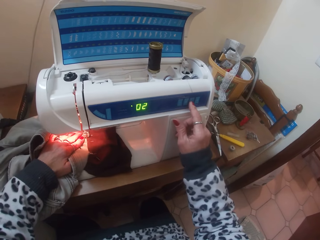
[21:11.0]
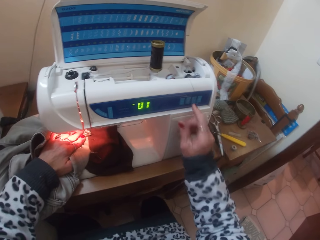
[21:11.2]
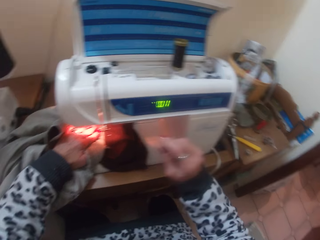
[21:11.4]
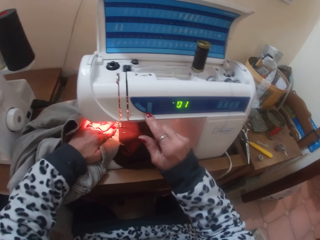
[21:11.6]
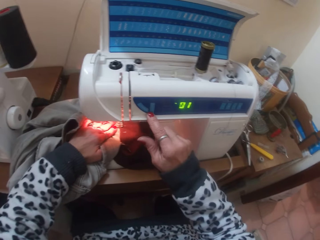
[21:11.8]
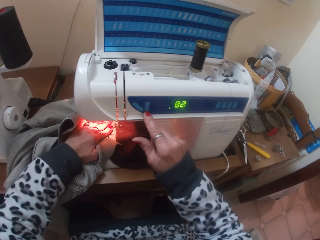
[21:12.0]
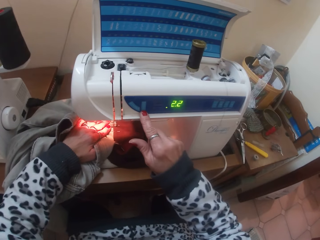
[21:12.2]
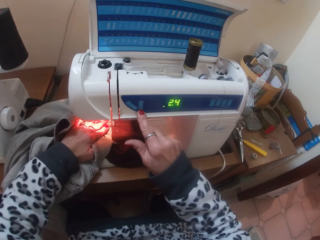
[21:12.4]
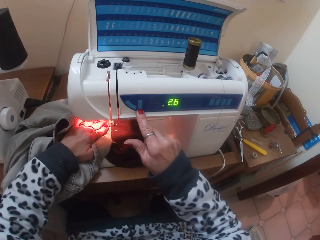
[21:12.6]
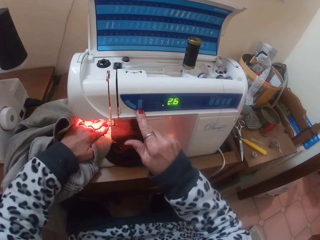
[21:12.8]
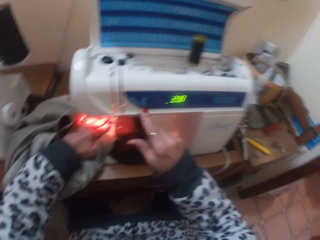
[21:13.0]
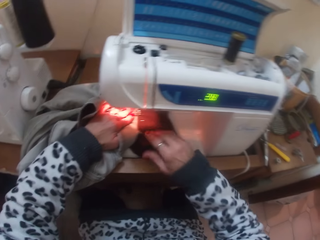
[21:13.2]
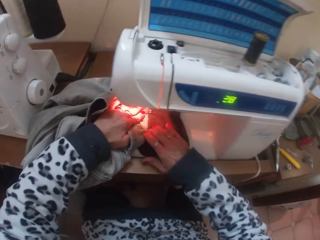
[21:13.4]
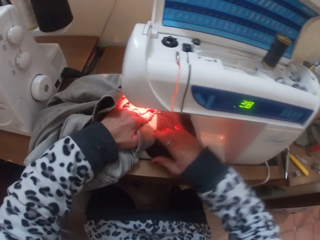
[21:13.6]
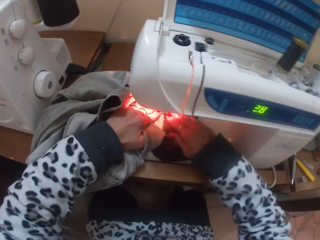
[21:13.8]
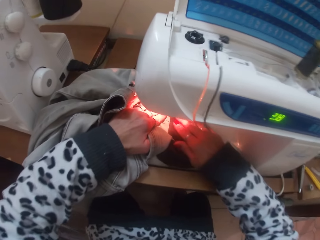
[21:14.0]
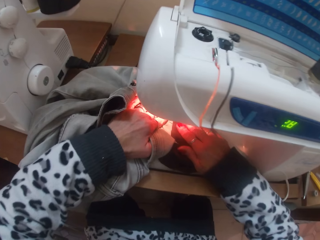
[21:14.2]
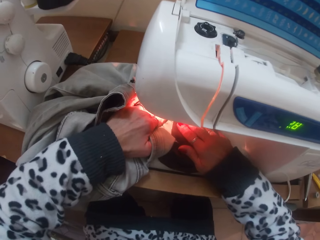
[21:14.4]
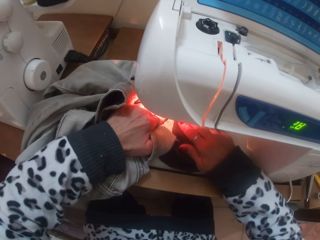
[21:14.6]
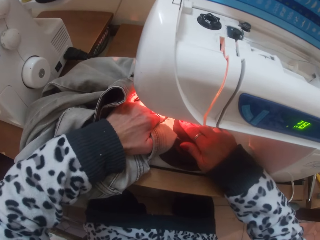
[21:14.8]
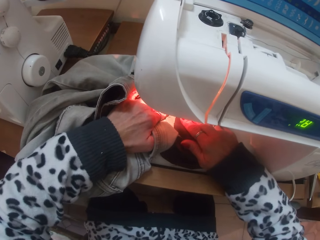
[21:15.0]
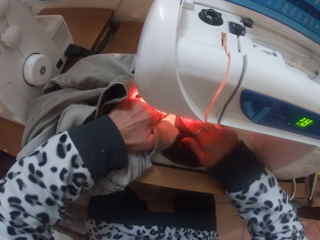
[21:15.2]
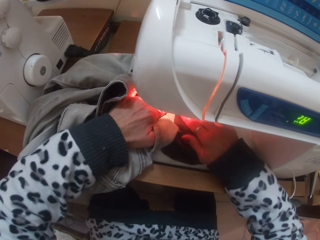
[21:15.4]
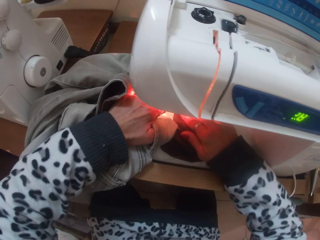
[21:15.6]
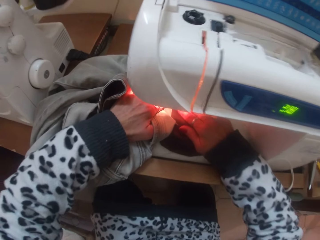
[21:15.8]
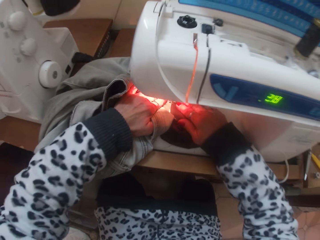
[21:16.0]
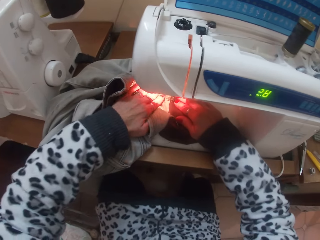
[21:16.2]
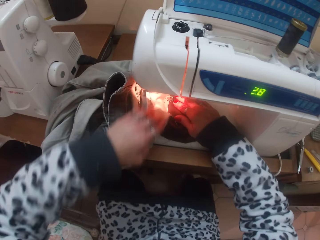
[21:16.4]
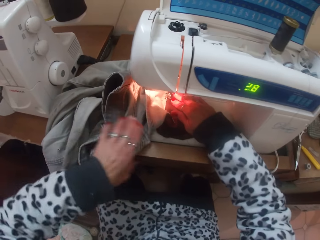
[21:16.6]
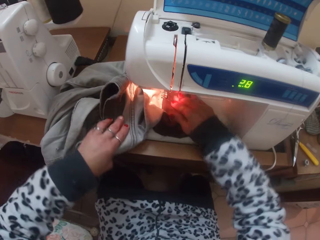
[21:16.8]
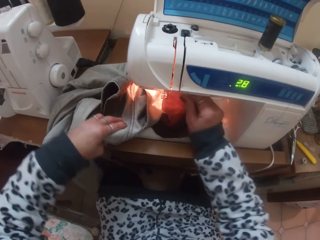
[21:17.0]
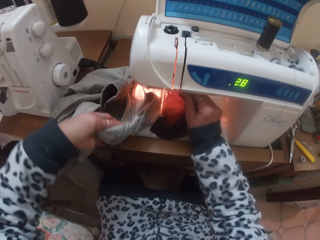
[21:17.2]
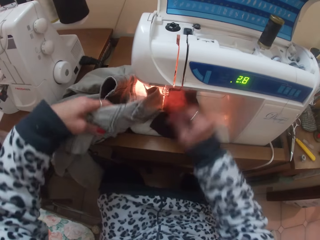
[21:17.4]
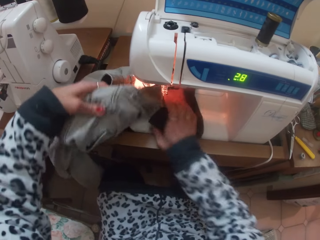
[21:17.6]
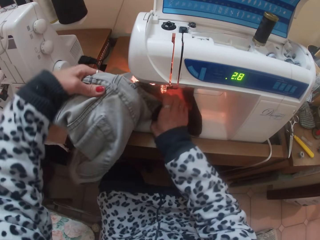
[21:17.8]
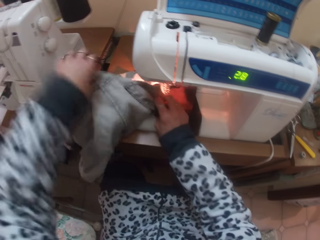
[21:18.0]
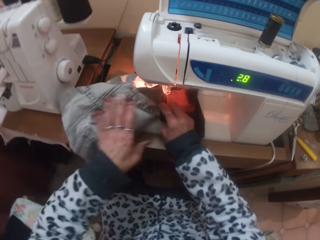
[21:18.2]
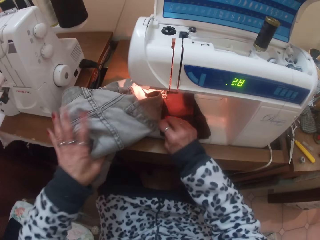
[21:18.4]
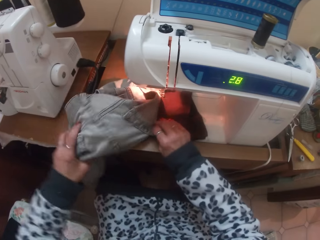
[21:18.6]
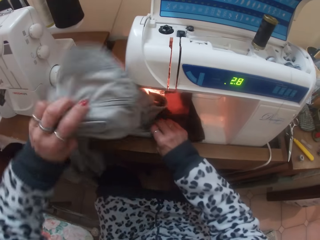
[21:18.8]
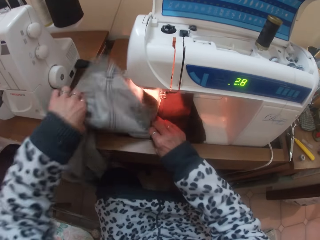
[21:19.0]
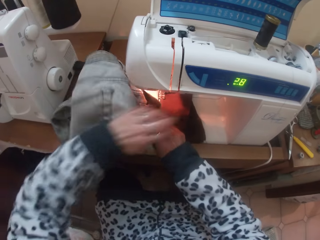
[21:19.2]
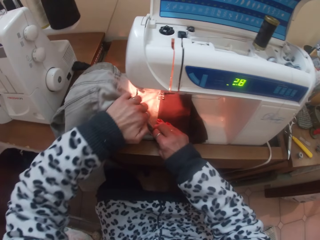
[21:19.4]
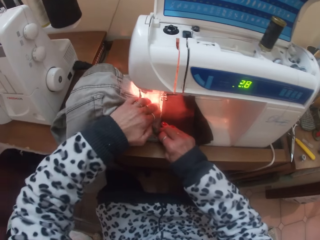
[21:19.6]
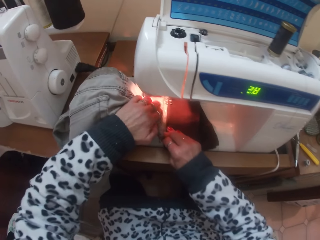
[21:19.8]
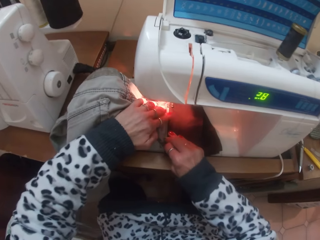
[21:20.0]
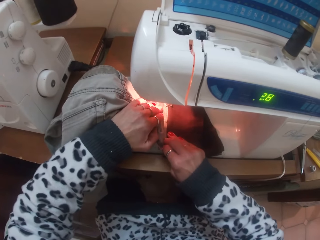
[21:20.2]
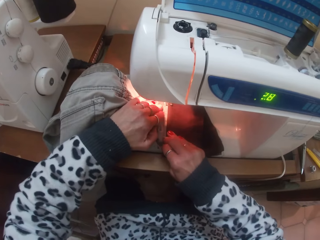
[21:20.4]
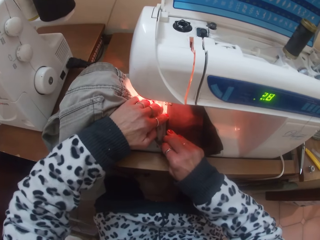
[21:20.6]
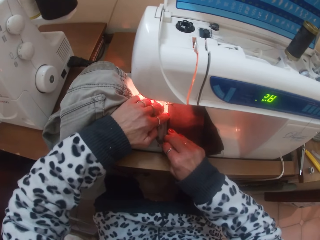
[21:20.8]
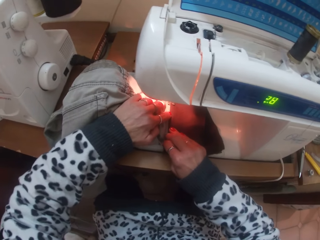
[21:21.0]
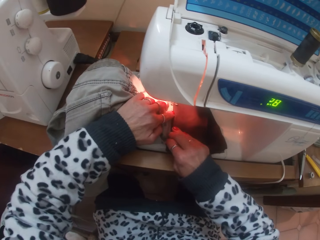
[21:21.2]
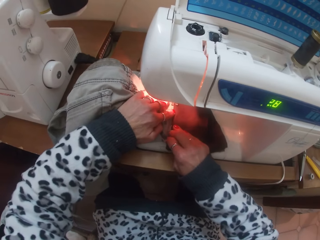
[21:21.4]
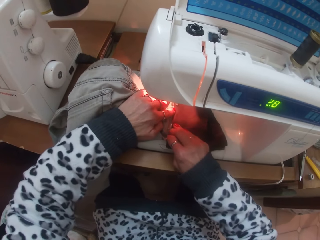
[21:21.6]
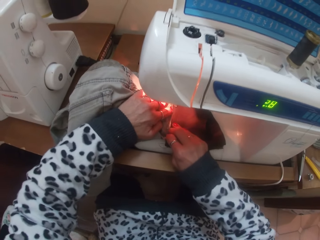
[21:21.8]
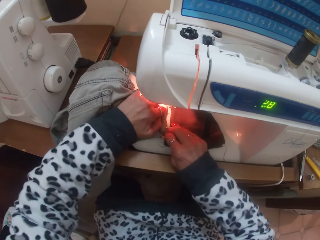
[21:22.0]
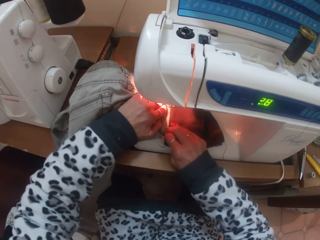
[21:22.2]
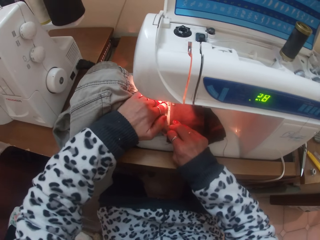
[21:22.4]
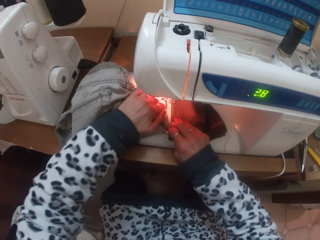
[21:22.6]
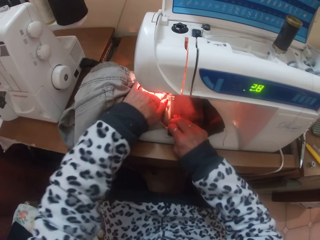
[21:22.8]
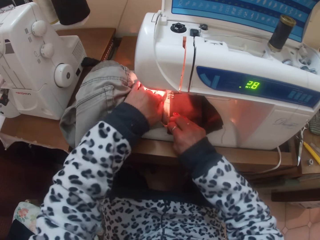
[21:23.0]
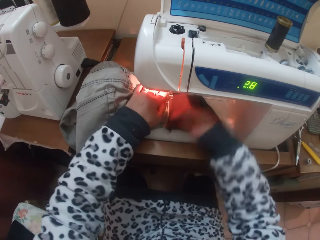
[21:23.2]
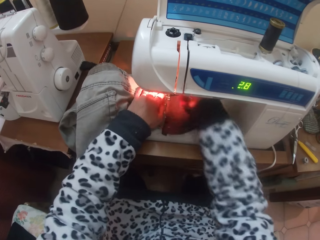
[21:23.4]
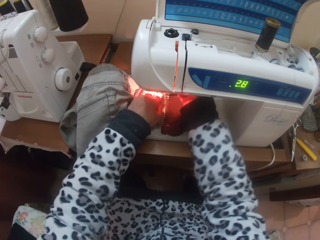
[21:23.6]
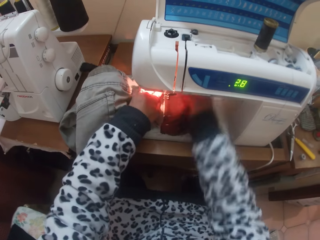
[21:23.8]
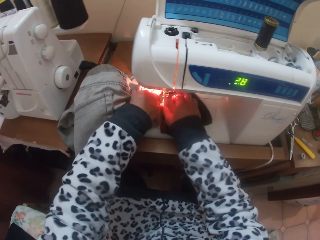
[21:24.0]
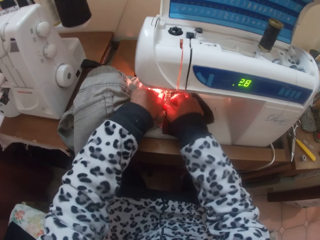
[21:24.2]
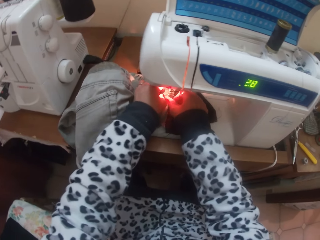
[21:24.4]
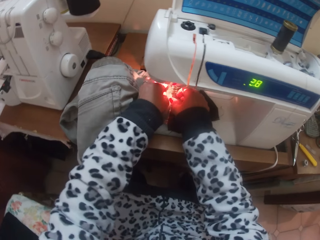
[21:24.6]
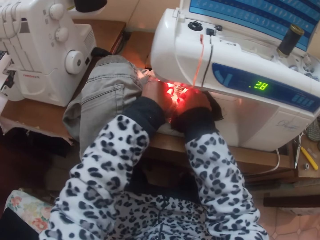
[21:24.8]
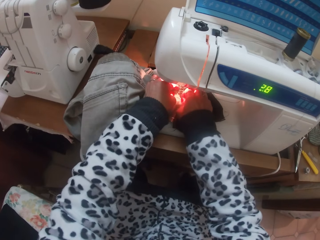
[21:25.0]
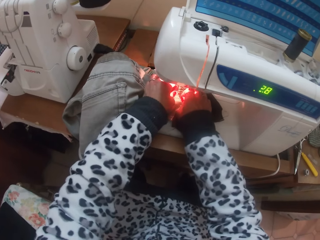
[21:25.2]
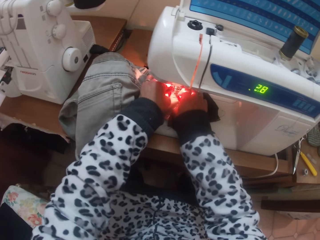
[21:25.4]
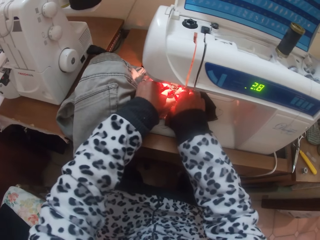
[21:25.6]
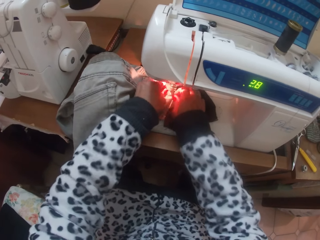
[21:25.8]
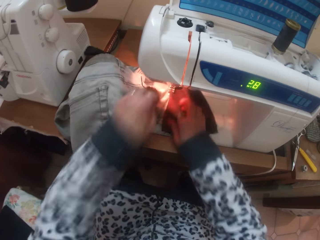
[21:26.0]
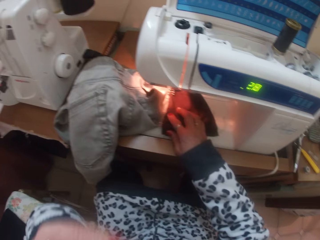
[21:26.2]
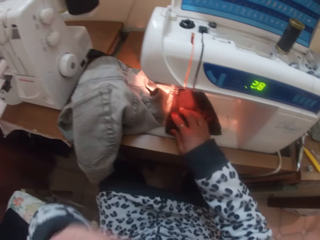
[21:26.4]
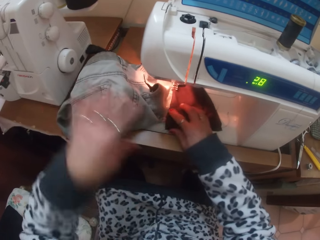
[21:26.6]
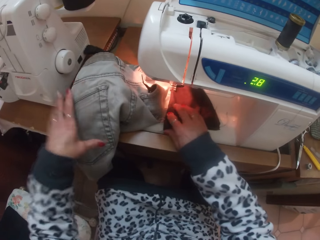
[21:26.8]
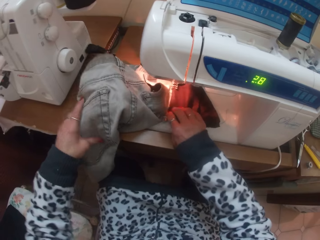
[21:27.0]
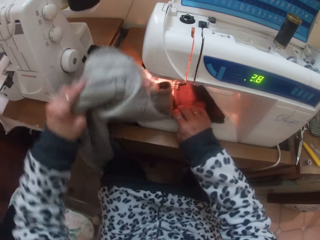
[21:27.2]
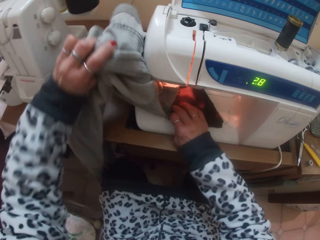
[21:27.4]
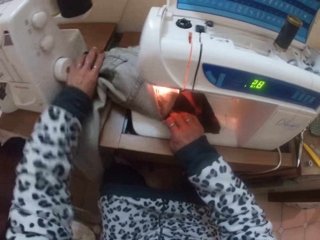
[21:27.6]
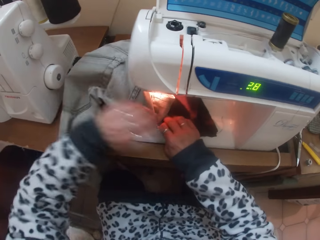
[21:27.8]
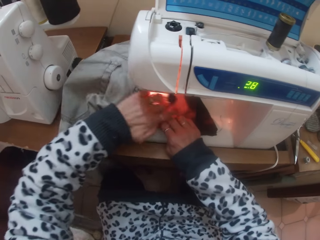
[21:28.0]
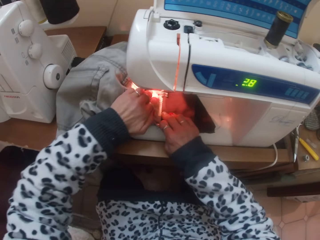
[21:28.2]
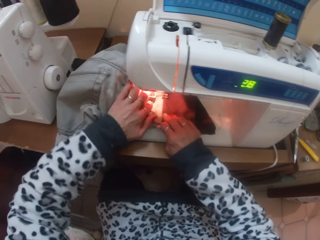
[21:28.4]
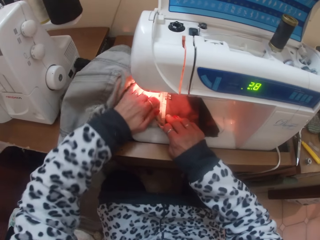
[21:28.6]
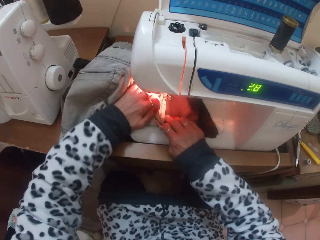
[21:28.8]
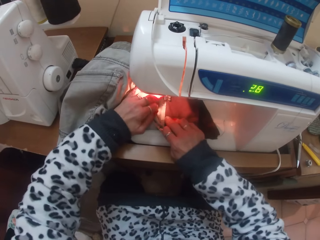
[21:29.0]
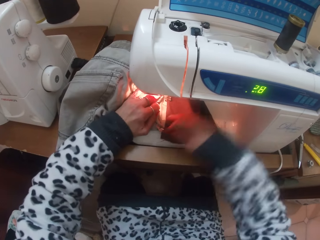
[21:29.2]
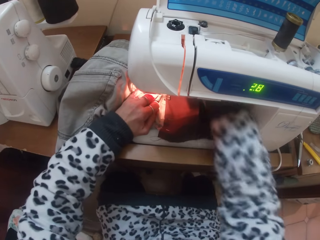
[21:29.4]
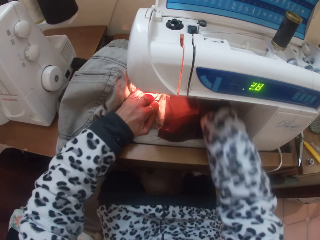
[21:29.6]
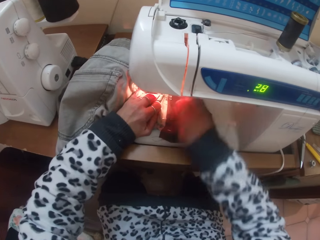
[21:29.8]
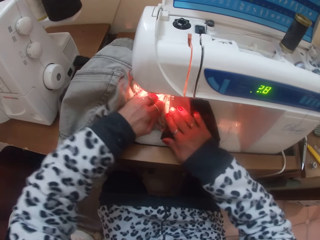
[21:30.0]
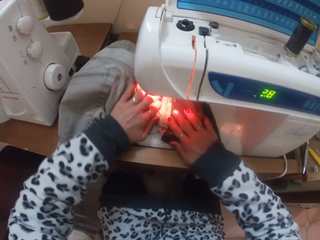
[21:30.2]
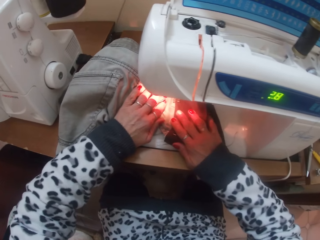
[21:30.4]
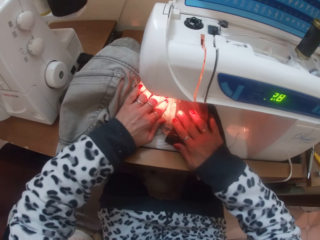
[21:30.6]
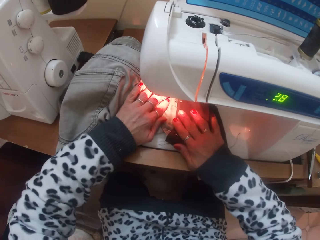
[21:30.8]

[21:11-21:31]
The camera wearer puts their hand on the cloth. They sew the patch pocket over the trouser with the sewing machine. They hold the trouser. They sew the trouser. They pull up the presser foot lever of the sewing machine with their right hand. They lift their hand, put down their hand, lift the trouser, put down their hand, and hold the trouser. They drop down the presser foot lever of the sewing machine with their right hand.

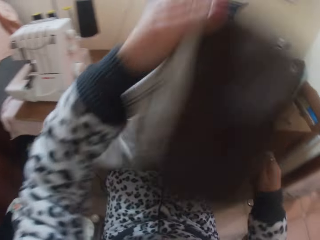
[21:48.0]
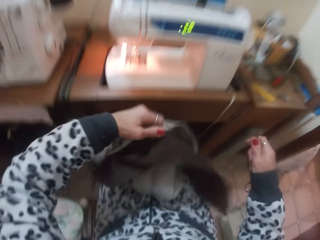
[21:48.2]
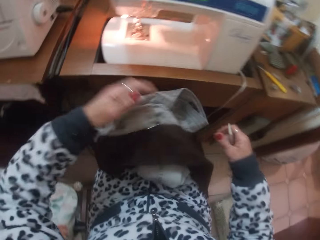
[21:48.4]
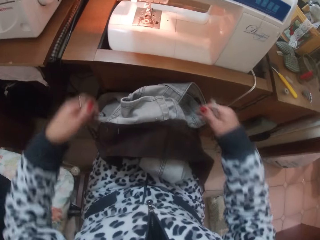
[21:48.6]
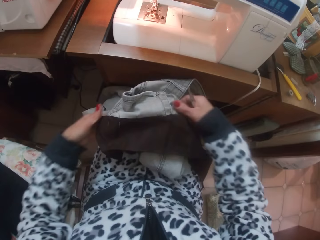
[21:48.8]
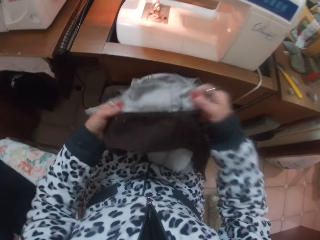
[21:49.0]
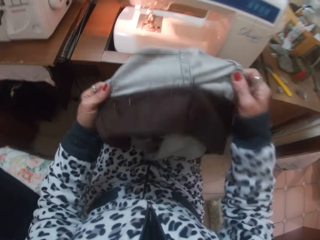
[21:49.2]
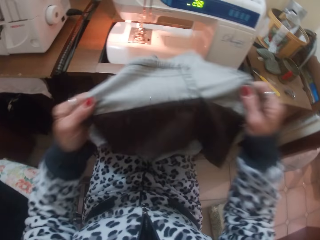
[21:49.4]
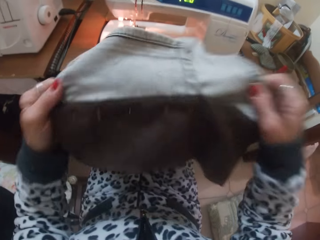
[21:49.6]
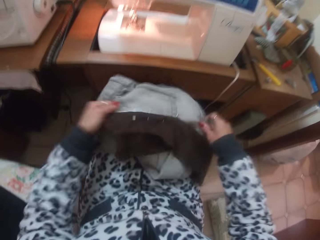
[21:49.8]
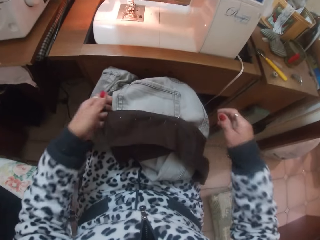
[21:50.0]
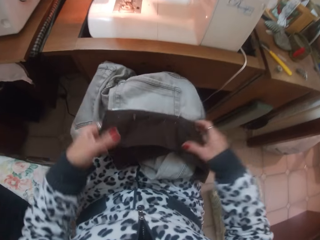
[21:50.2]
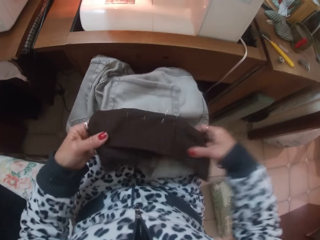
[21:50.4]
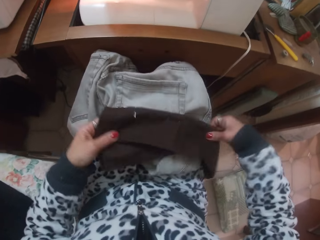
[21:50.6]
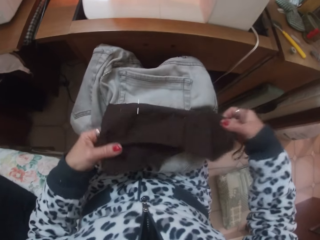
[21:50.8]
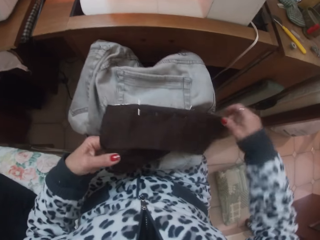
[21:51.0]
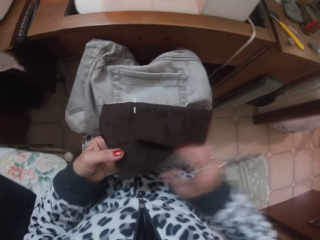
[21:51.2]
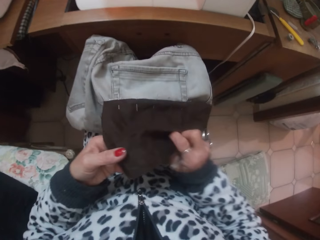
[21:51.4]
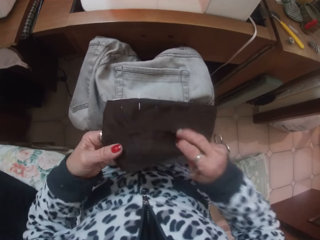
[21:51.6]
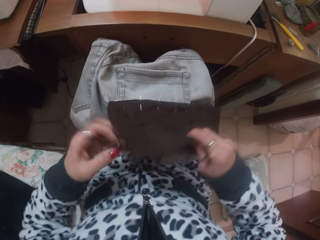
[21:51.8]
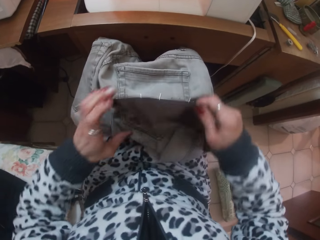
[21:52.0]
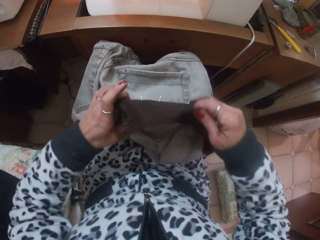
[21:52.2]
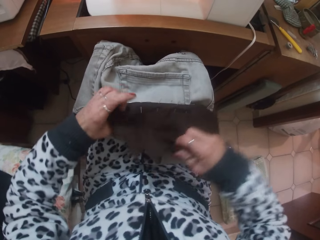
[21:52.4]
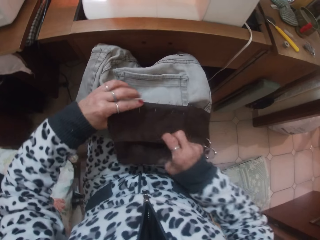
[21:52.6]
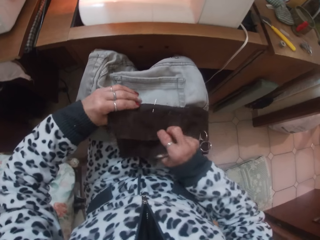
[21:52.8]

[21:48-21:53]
The camera wearer lifts the trouser. She drops the trouser in her left hand on her lap. She lifts the trouser, puts down the trouser, holds the cloth, and lifts the cloth.
